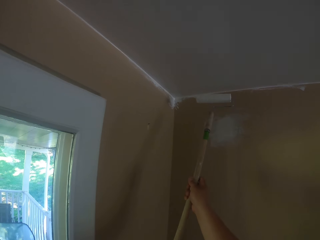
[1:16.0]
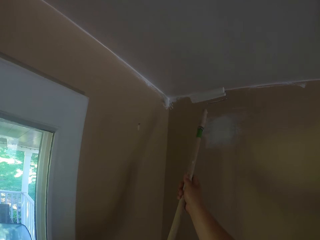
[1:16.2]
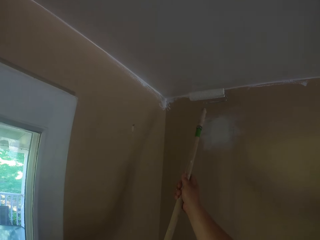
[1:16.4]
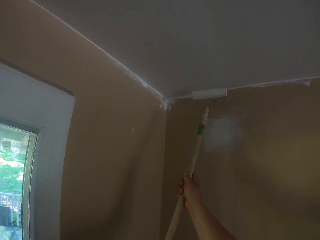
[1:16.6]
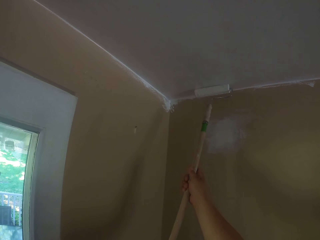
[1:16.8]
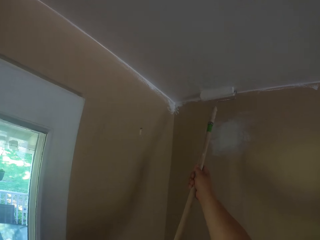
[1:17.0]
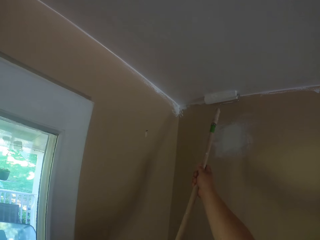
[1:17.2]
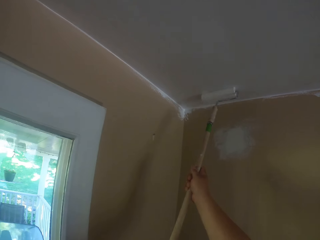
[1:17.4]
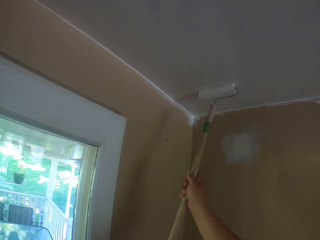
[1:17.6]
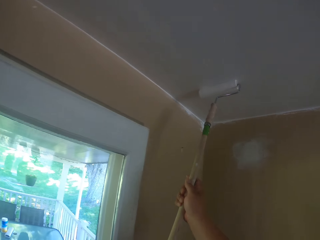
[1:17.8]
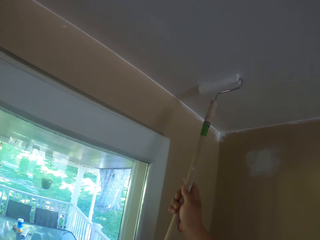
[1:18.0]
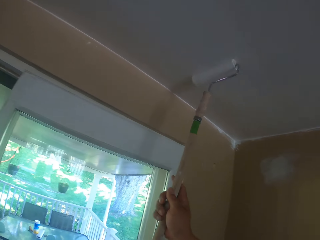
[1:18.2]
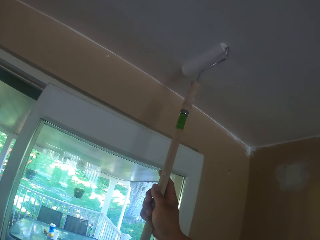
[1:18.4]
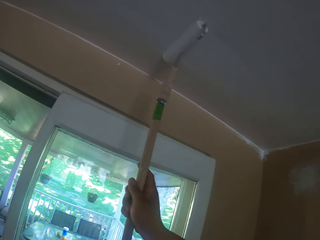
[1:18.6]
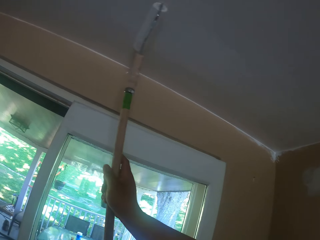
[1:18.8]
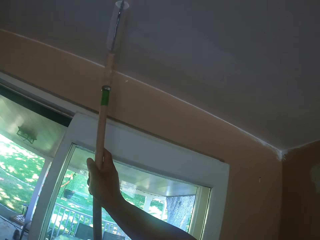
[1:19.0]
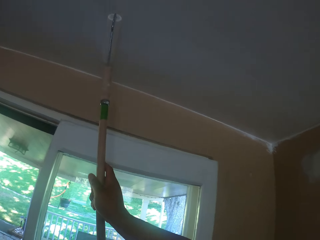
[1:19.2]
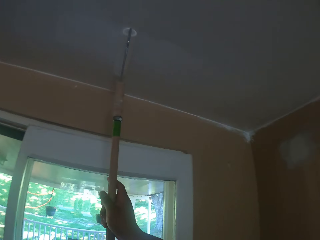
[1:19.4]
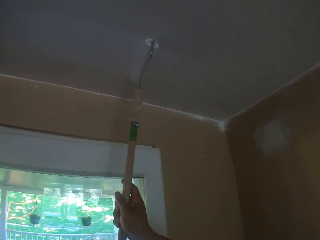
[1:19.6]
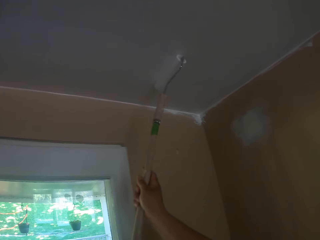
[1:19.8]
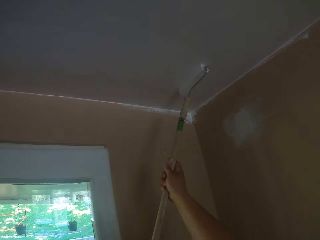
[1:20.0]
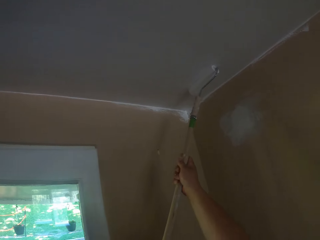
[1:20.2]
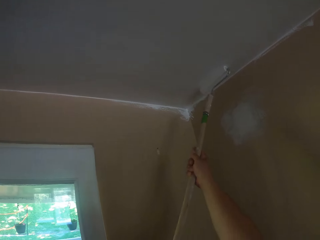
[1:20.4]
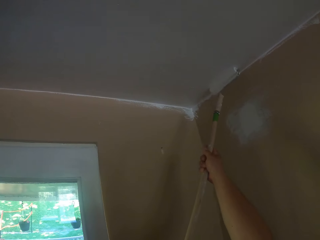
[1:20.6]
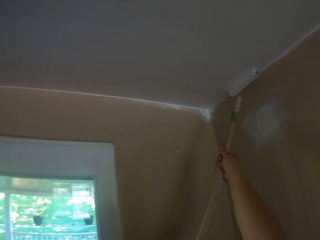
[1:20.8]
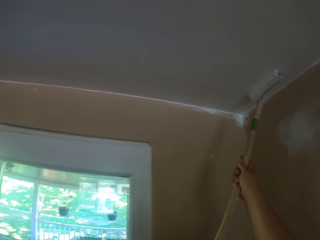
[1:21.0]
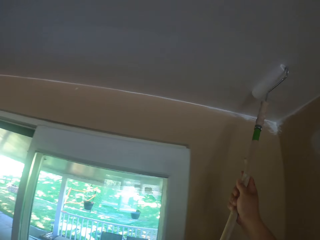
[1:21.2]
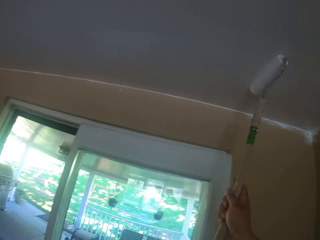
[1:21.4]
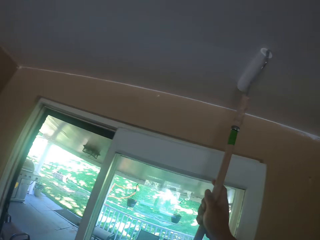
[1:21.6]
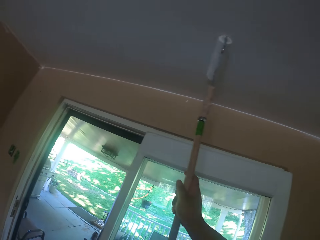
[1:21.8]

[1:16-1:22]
The camera wearer paints the ceiling of the apartment with the long paint roller.

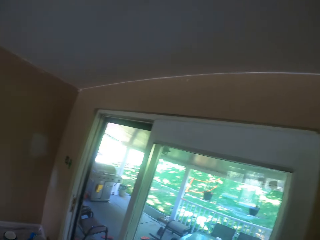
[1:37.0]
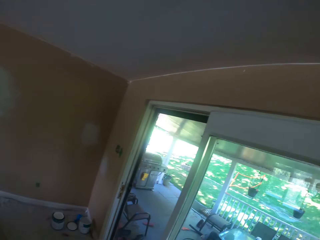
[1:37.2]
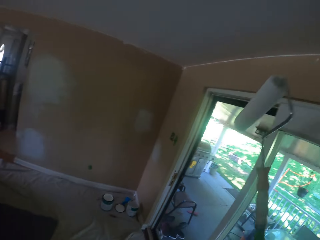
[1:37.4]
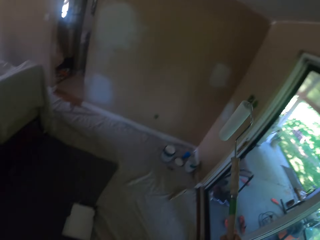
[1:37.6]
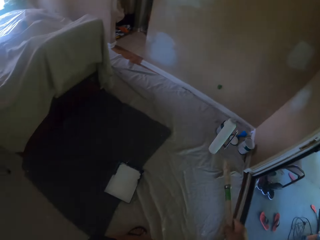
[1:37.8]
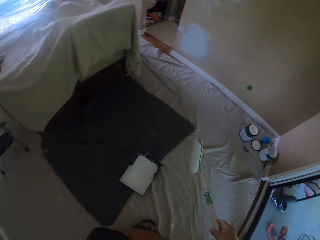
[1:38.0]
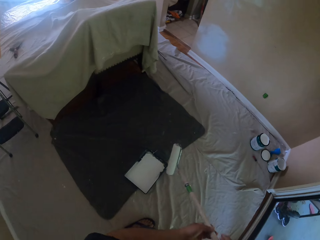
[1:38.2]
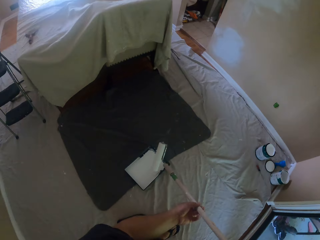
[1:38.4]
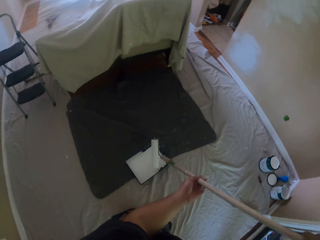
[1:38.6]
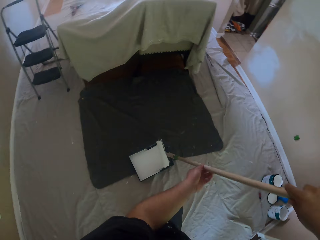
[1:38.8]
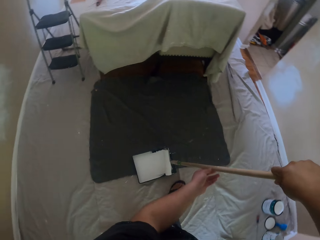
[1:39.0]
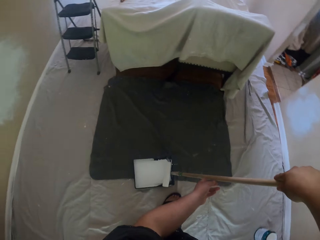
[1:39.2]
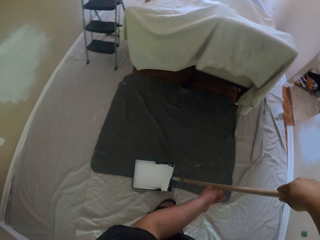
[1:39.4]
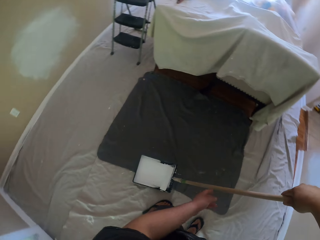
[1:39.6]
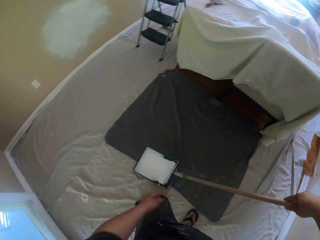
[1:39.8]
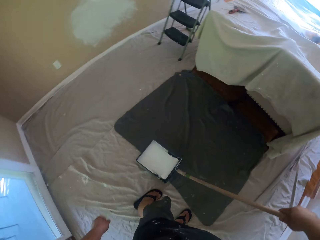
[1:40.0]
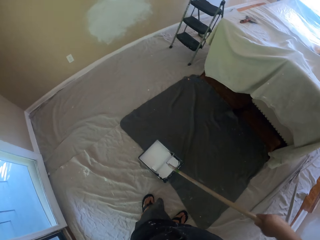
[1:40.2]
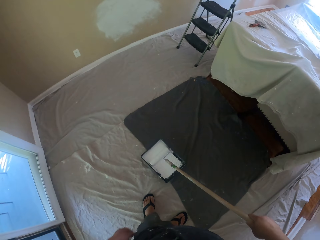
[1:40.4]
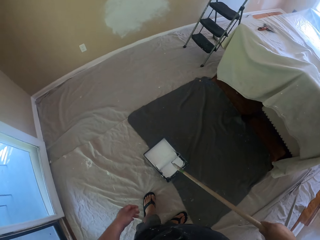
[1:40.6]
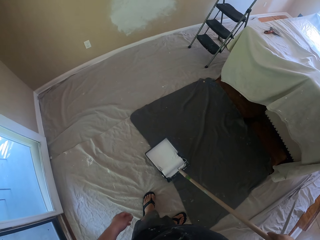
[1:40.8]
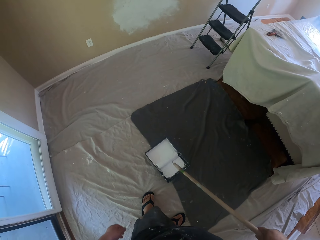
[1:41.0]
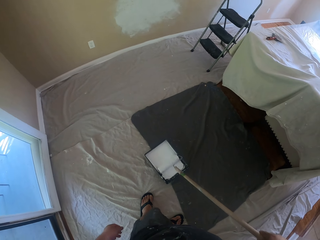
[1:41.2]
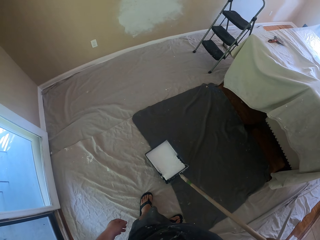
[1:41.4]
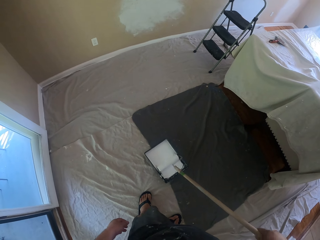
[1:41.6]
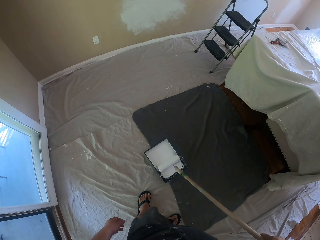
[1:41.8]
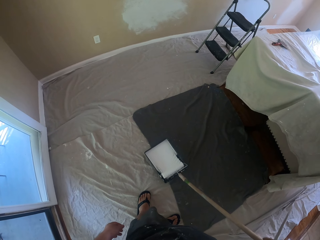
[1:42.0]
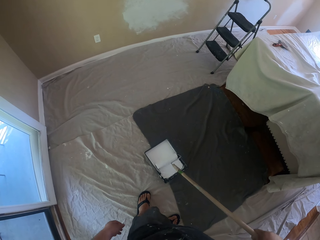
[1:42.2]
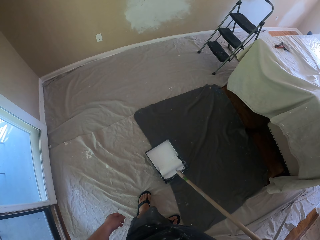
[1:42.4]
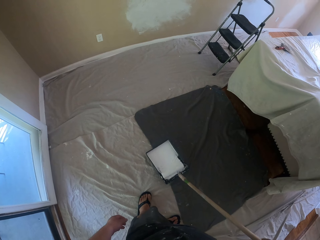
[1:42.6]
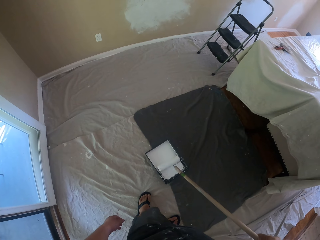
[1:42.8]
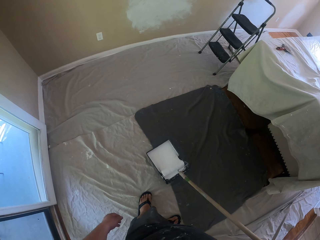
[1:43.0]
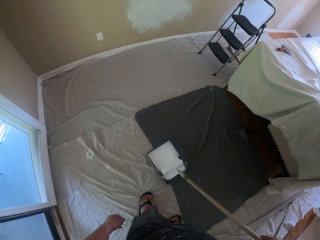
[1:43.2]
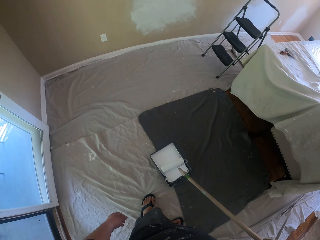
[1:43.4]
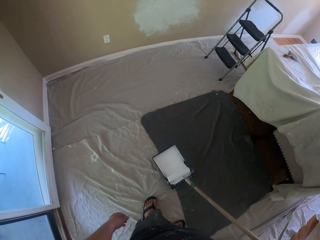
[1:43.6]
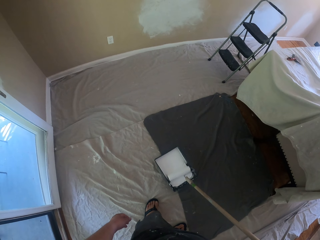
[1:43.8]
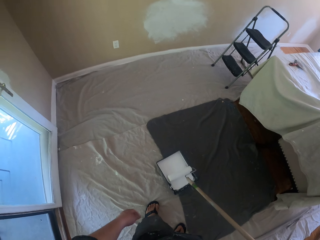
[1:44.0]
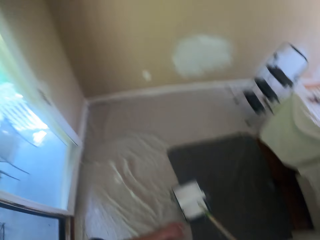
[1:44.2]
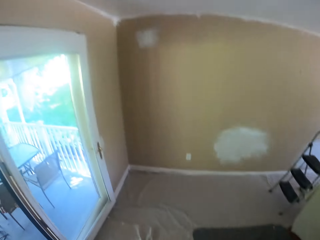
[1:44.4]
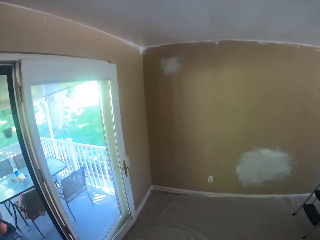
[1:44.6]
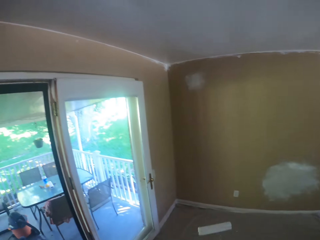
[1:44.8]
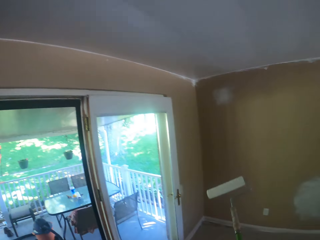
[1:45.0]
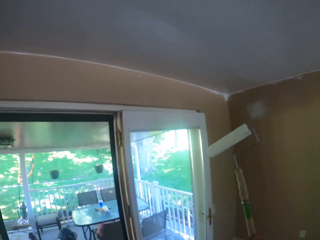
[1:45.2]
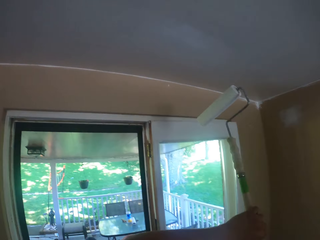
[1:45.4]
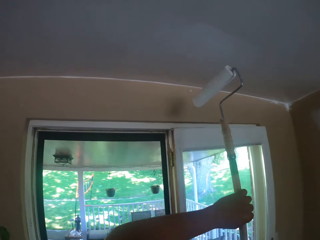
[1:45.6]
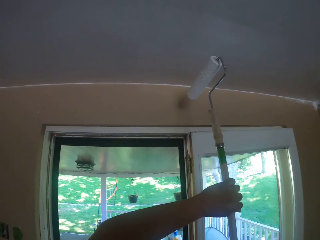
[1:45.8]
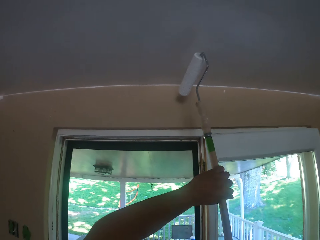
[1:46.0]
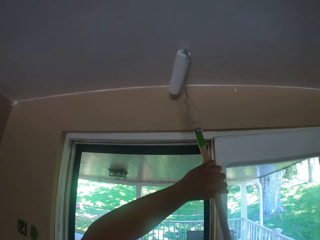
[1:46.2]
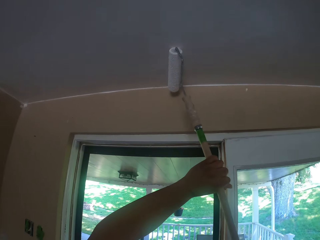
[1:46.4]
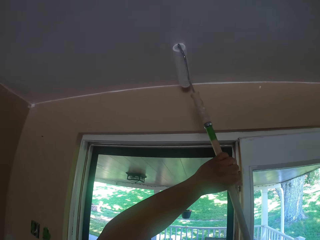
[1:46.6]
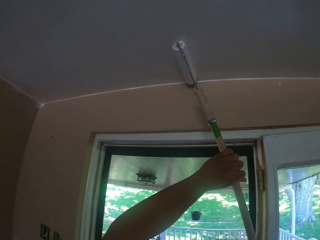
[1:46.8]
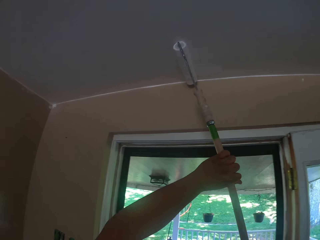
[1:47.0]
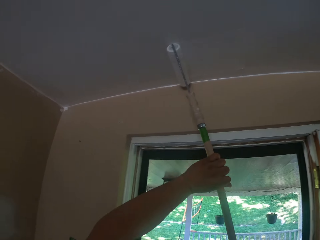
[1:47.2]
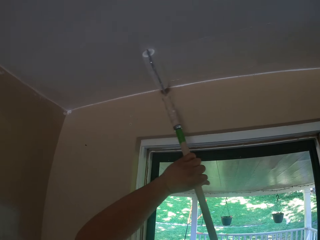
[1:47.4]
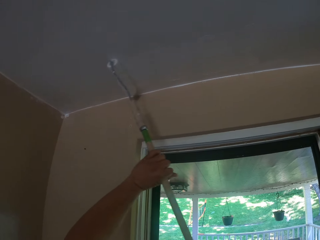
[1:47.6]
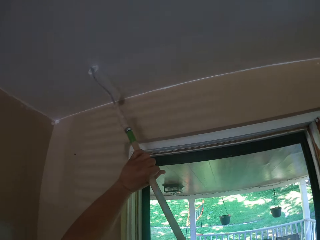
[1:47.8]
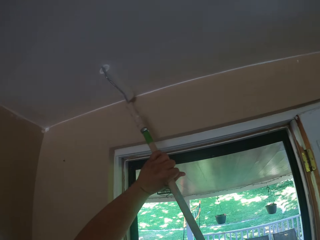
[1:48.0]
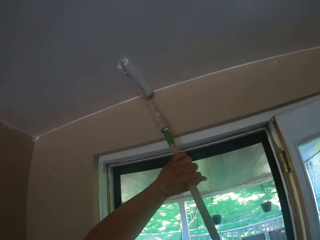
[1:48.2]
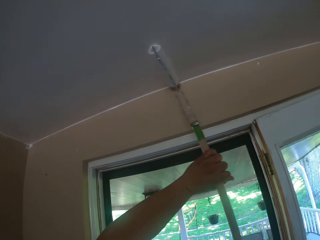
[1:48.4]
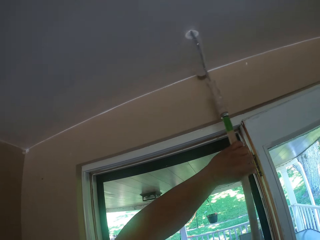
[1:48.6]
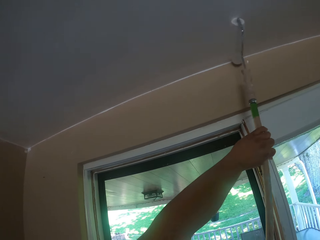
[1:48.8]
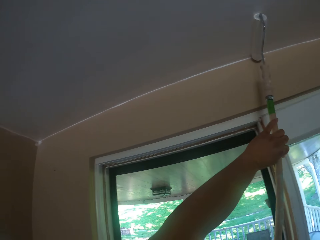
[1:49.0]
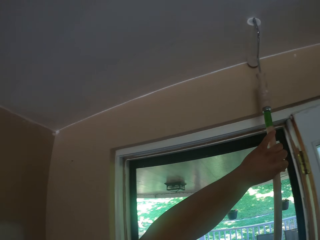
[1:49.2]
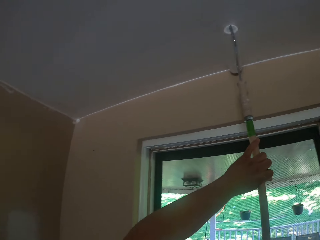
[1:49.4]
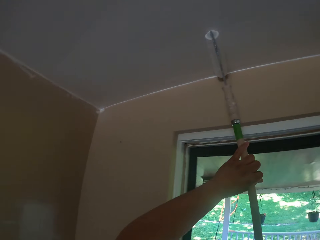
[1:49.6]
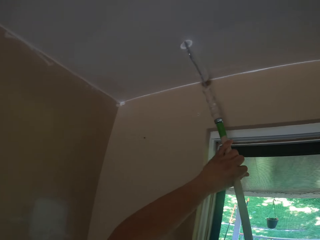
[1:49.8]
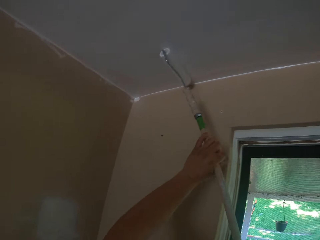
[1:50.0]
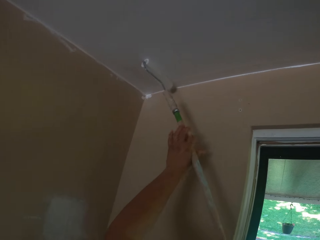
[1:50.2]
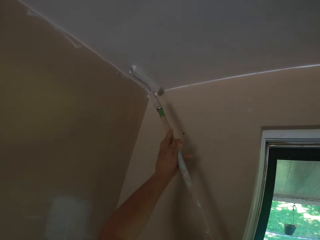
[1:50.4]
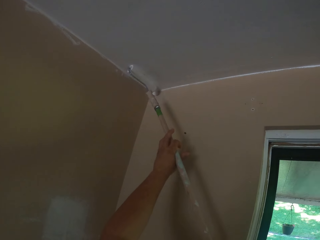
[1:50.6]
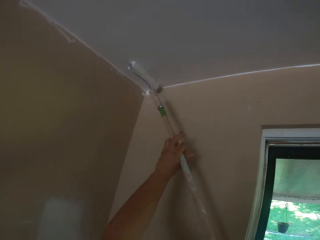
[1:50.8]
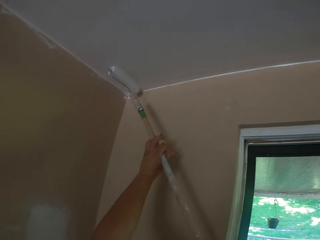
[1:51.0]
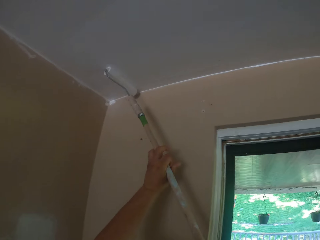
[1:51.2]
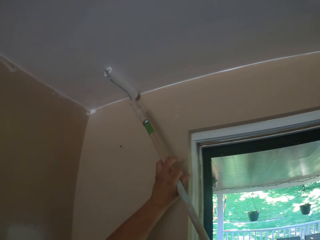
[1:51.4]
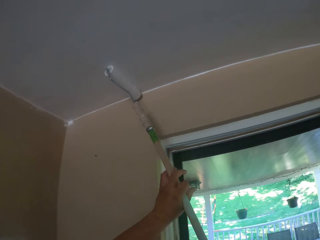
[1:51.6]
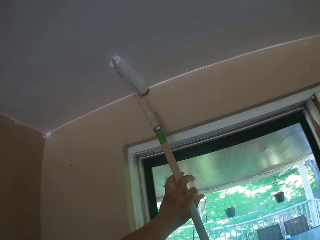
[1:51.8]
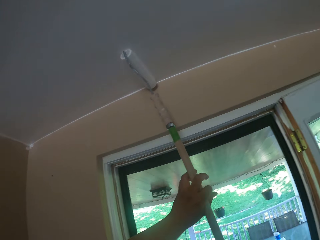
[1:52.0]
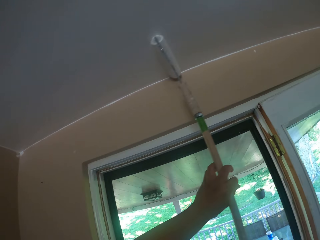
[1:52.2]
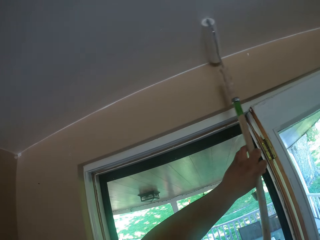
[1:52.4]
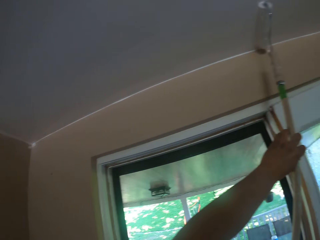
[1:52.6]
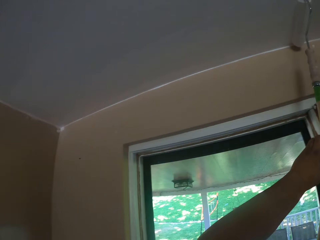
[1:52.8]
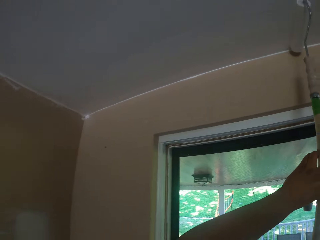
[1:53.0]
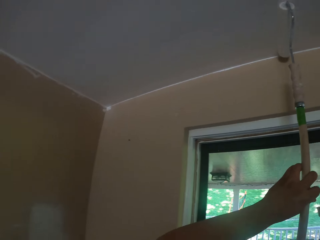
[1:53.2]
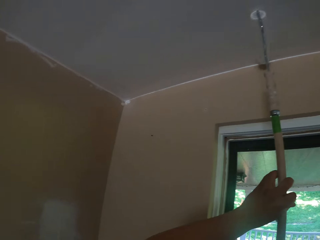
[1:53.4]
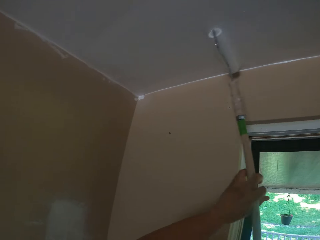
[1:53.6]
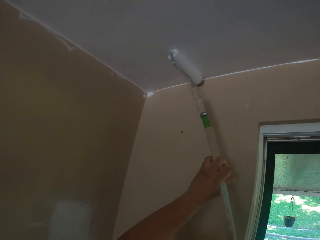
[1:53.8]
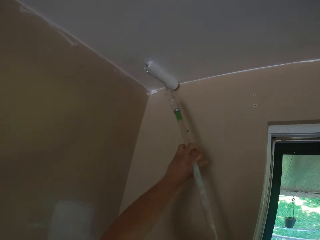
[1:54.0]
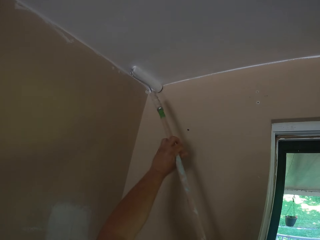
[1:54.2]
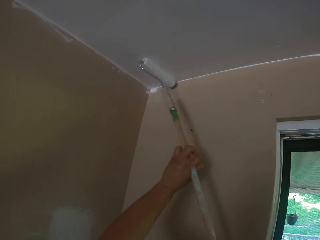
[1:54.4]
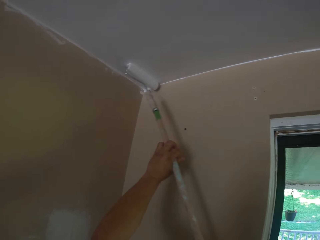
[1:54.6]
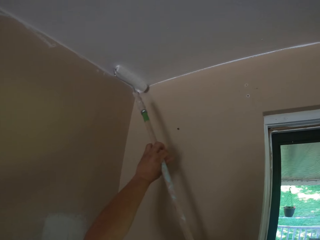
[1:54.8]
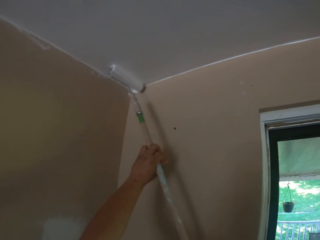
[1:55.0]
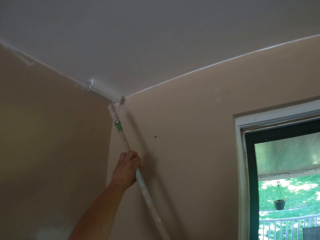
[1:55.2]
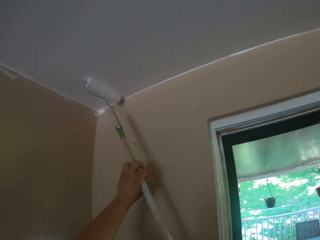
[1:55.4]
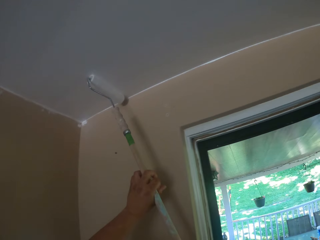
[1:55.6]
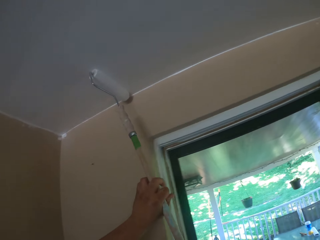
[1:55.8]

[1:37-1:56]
The camera wearer rolls the long paint roller in the paint tray. They paint the ceiling of the apartment with the long paint roller.
